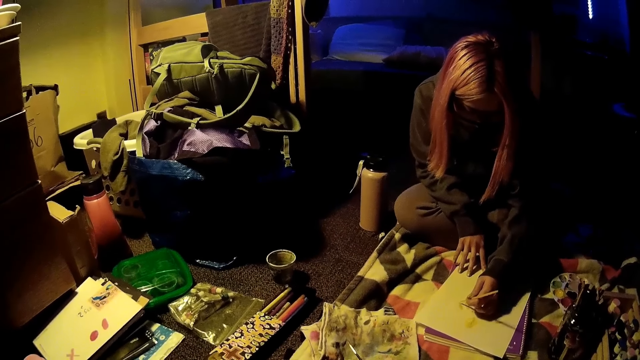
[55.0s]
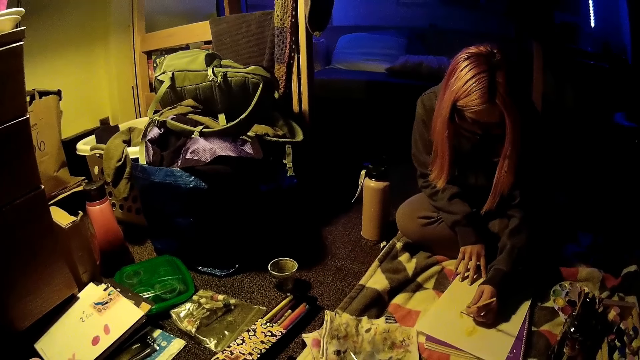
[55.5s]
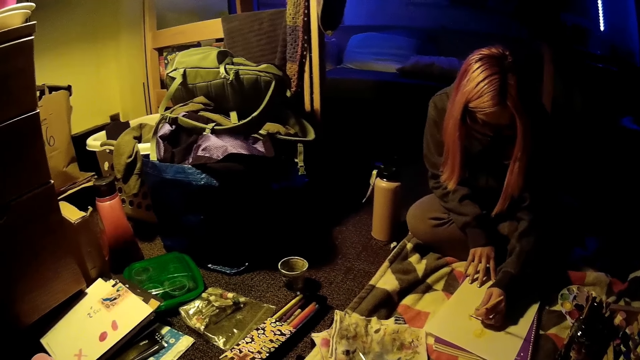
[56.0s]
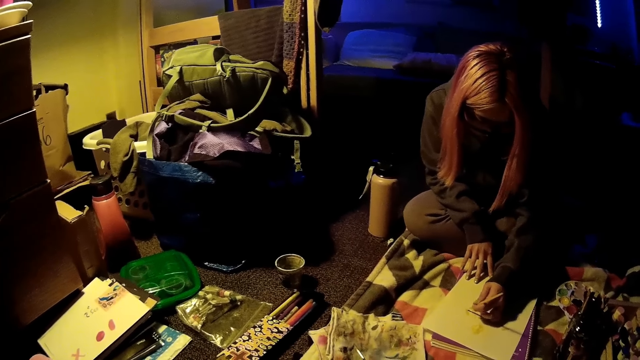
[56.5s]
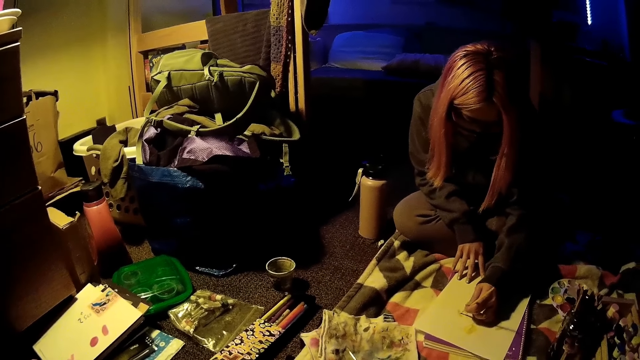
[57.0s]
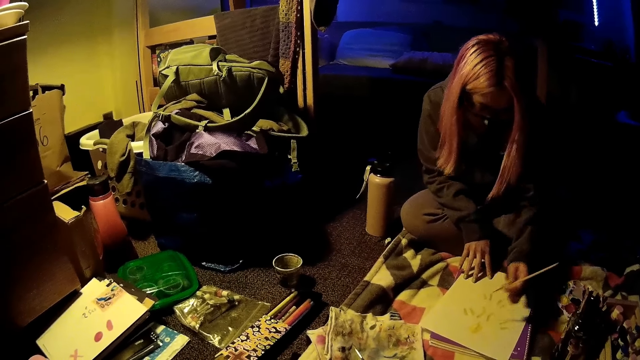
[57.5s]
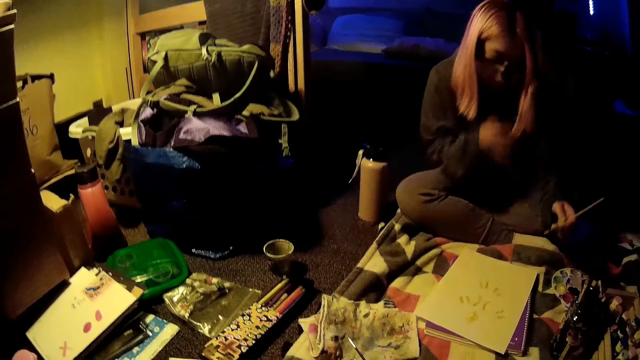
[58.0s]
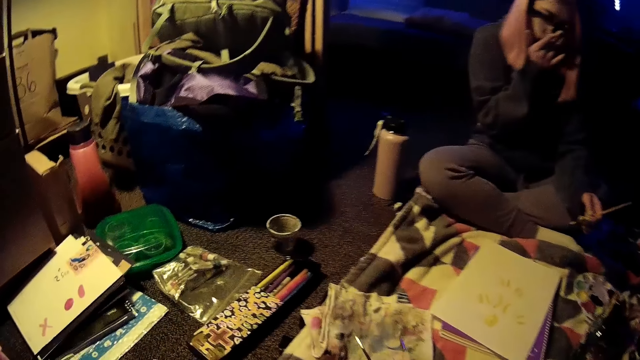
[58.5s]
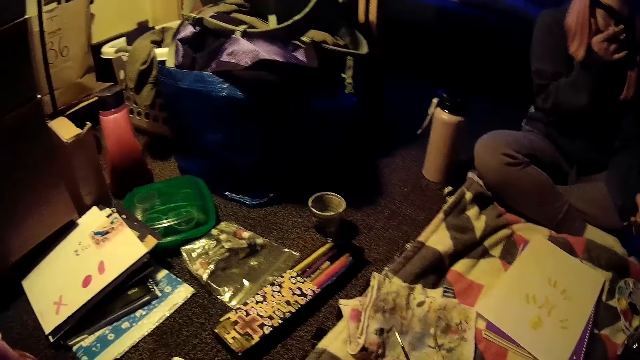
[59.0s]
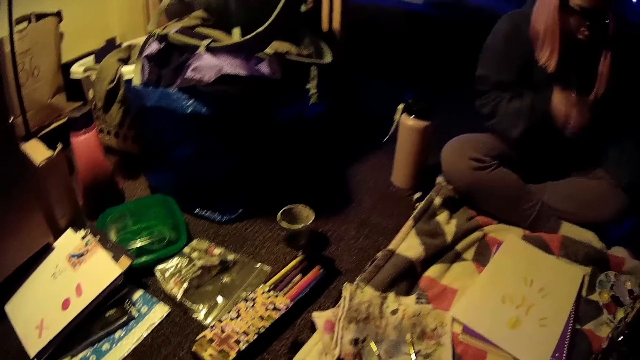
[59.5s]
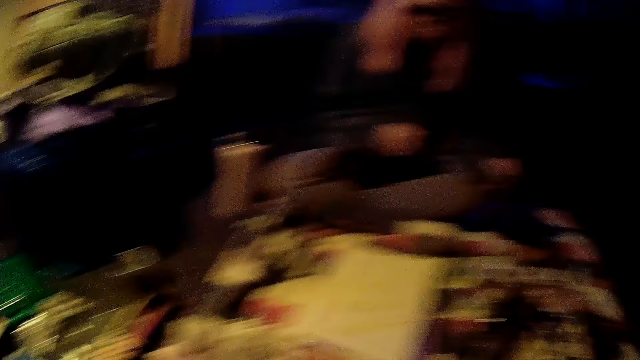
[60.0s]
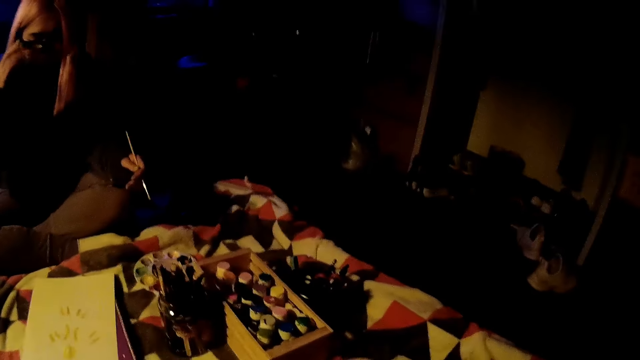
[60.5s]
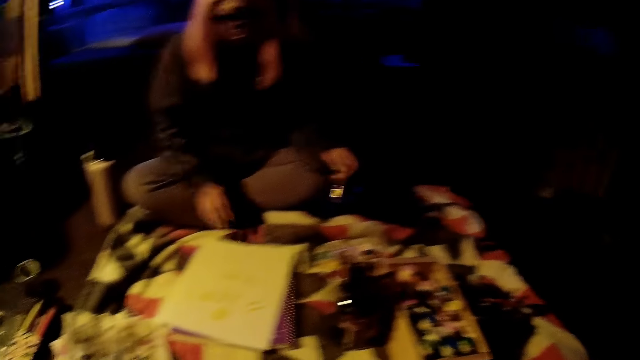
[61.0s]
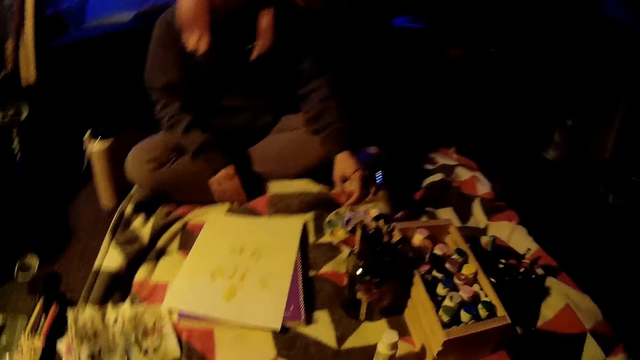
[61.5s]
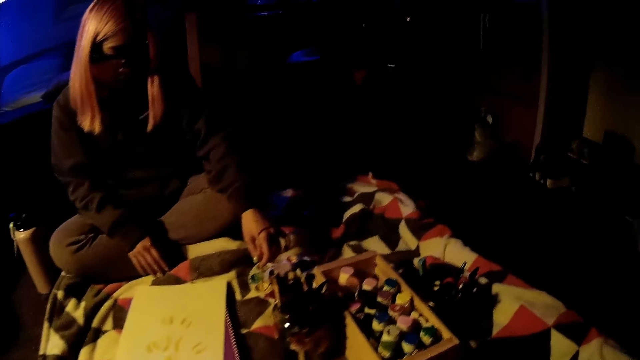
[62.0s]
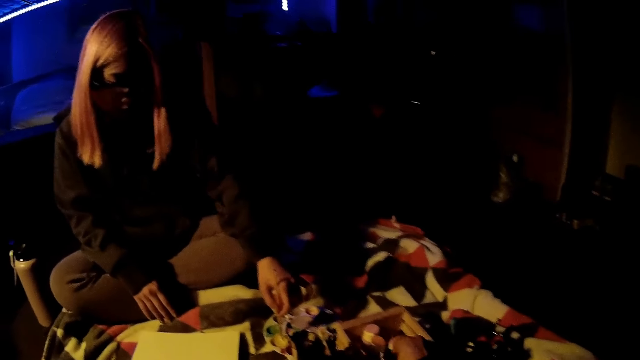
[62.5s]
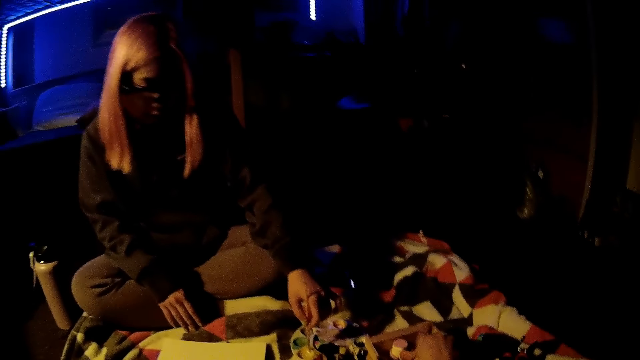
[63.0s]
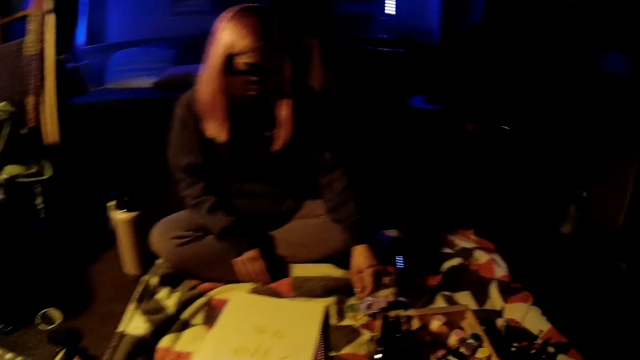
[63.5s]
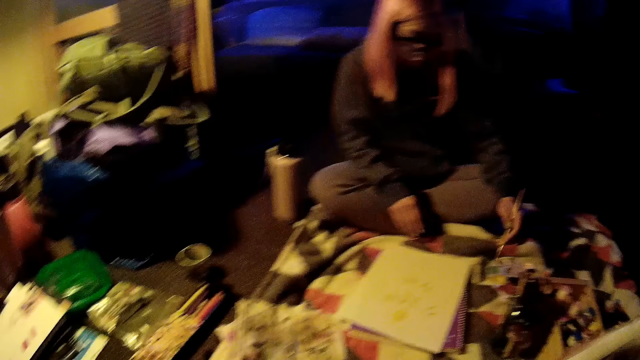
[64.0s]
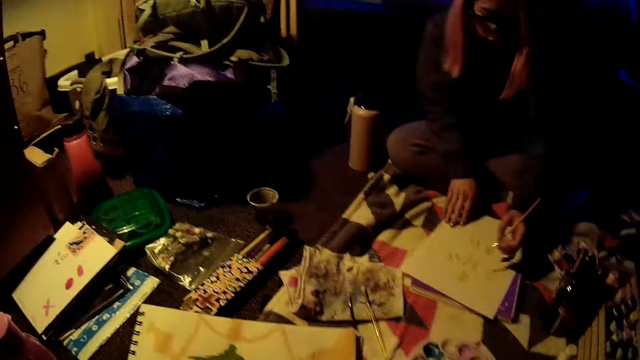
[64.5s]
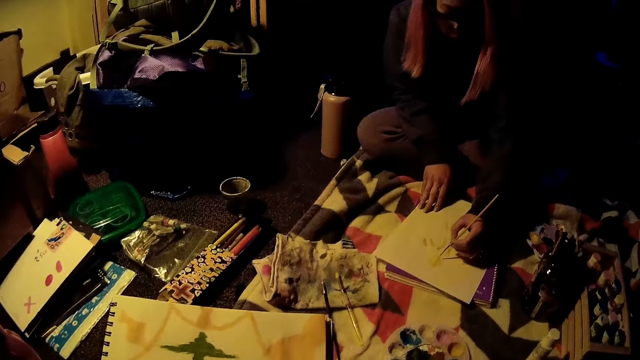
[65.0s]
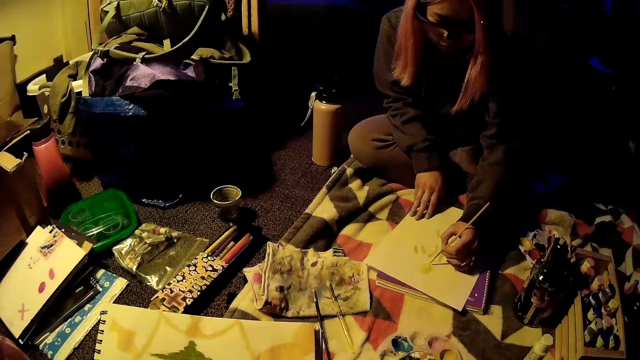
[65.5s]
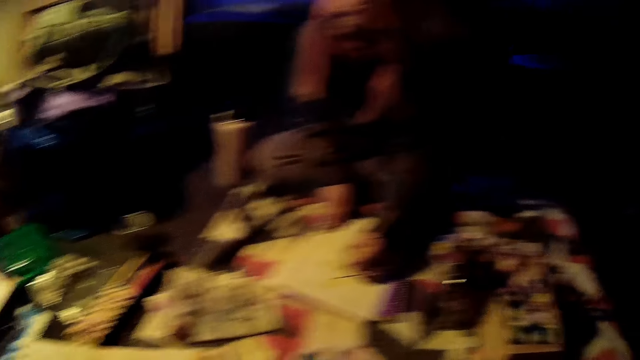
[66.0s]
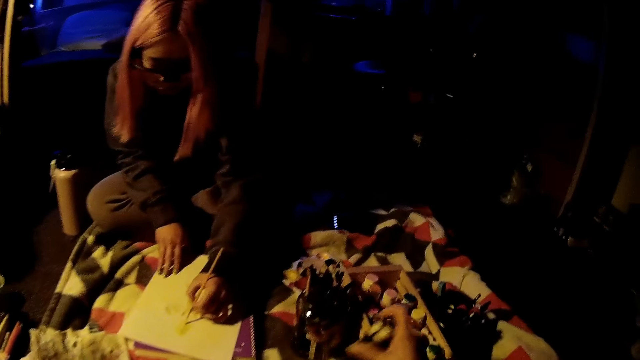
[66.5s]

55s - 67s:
A woman puts her left hand in her mouth. The camera wearer drops the paintbrush on the floor with her right hand. She picks up a brush from the floor with her right hand. She looks around. The woman inserts the brush into the paint with her left hand. The camera wearer picks up a container of paint from a rack with her right hand. The woman draws on the drawing sheet with the brush in her left hand.

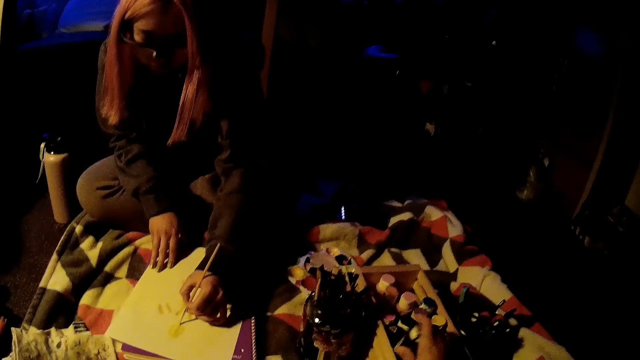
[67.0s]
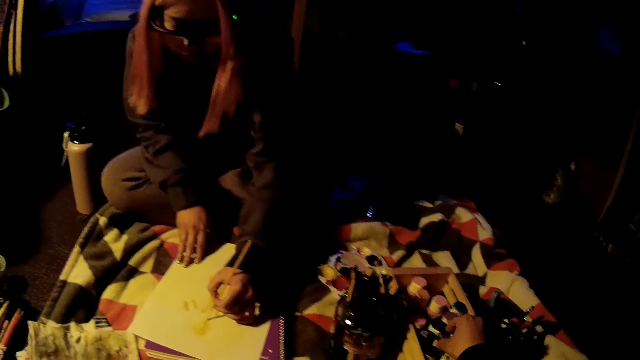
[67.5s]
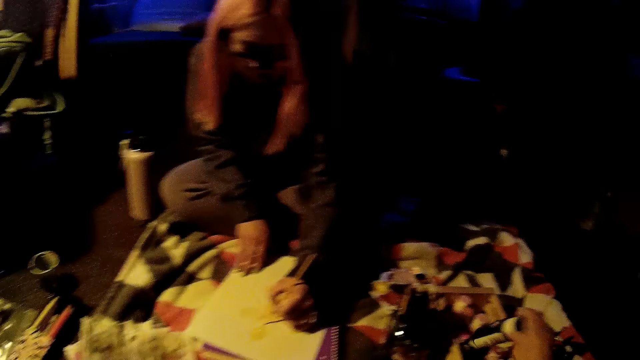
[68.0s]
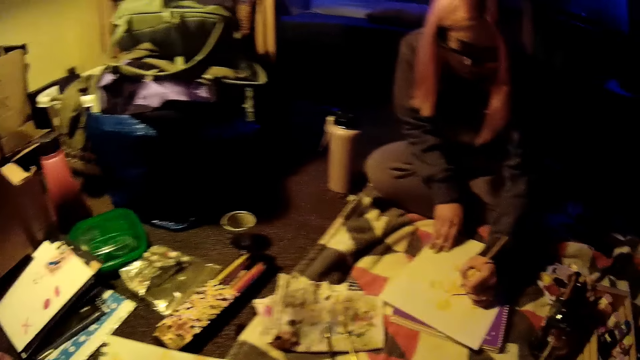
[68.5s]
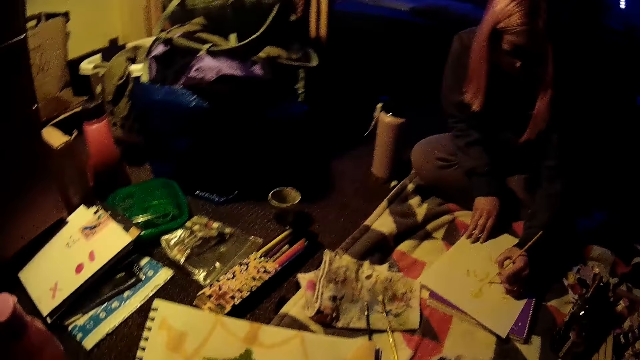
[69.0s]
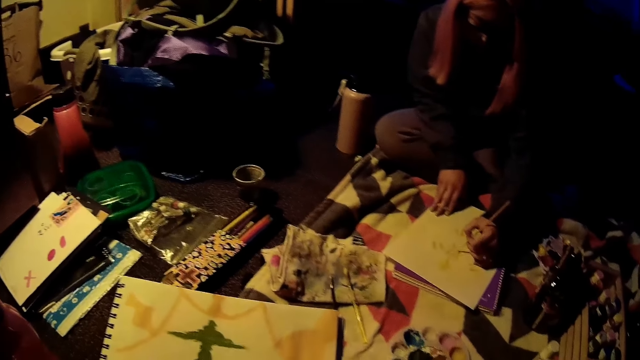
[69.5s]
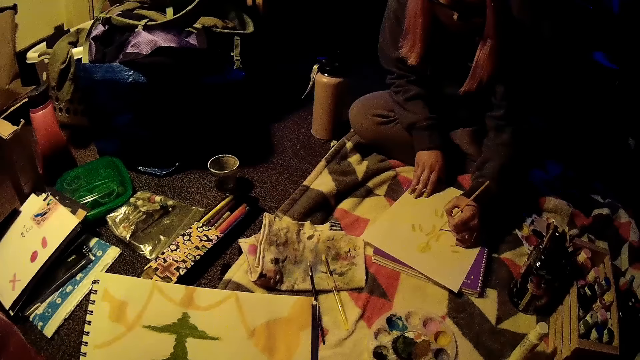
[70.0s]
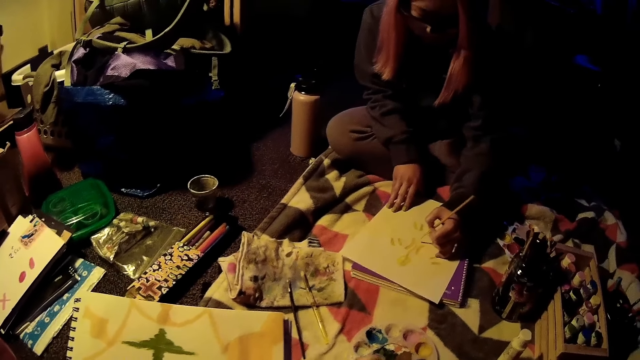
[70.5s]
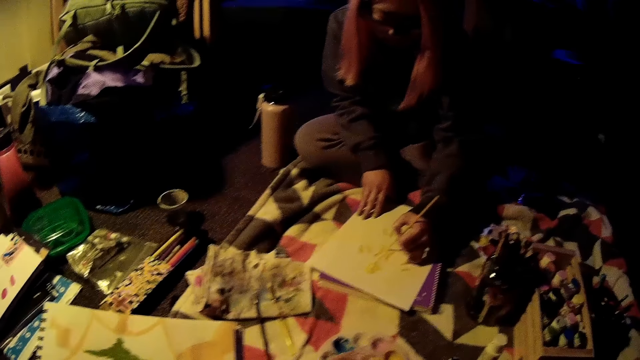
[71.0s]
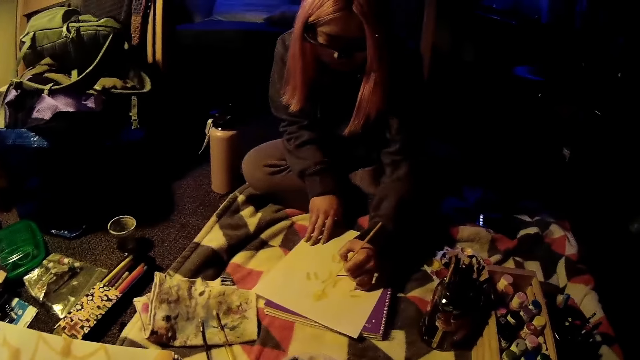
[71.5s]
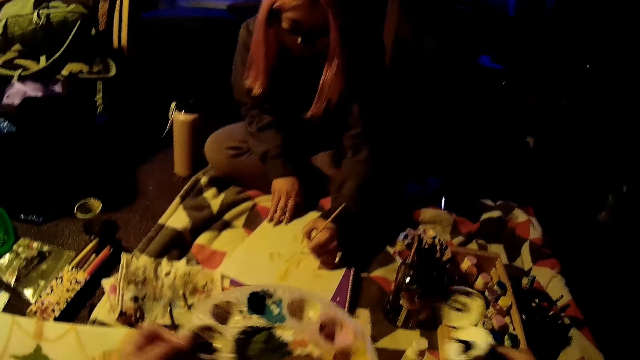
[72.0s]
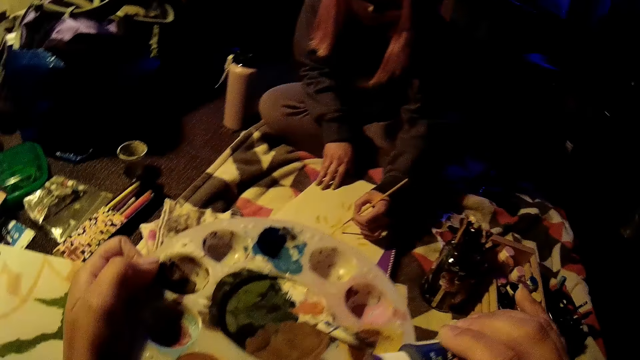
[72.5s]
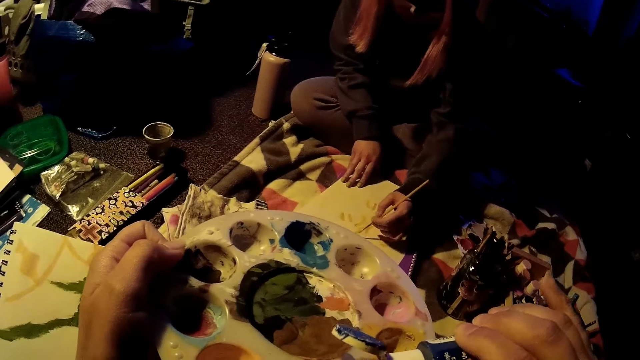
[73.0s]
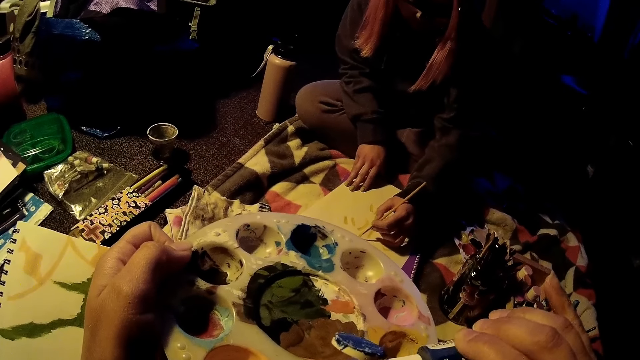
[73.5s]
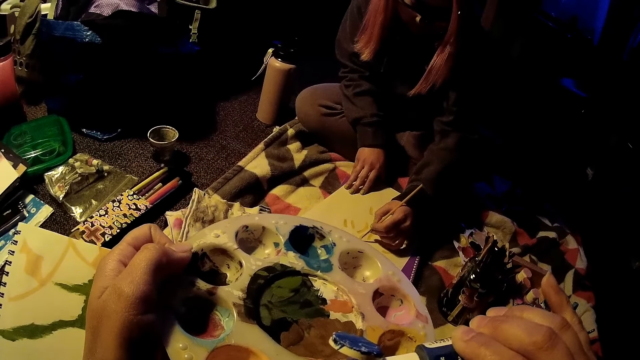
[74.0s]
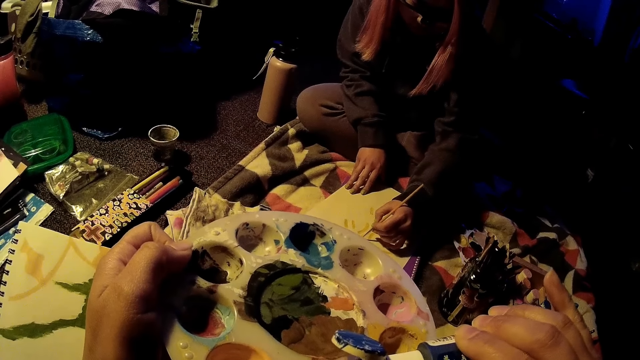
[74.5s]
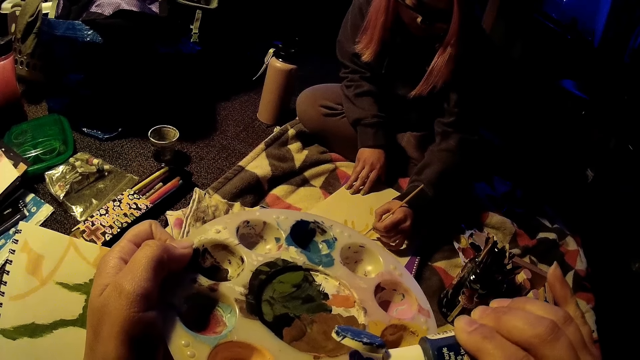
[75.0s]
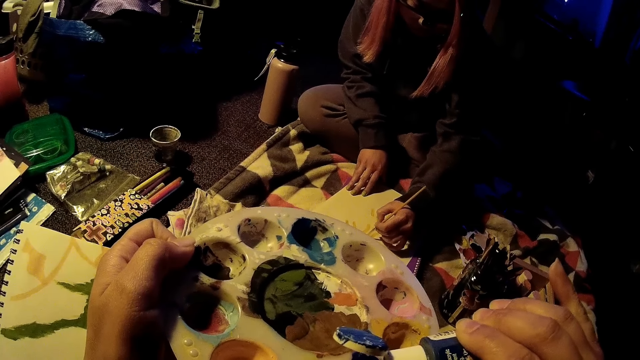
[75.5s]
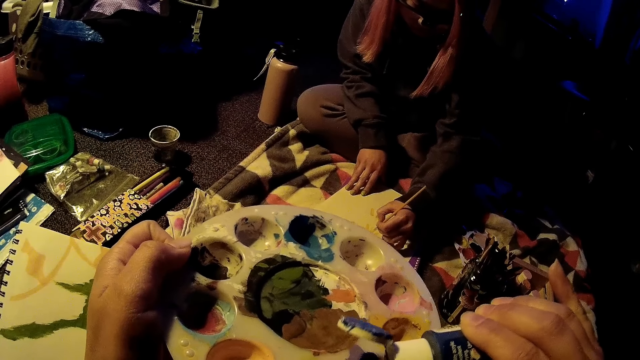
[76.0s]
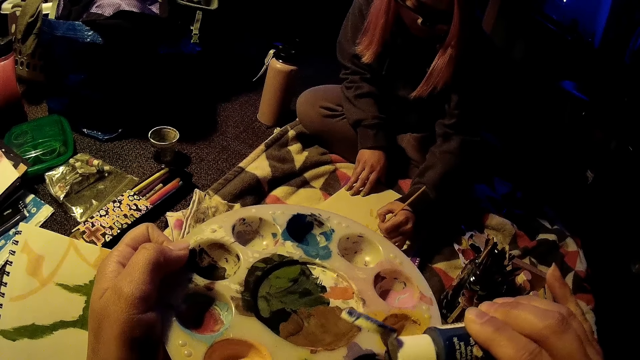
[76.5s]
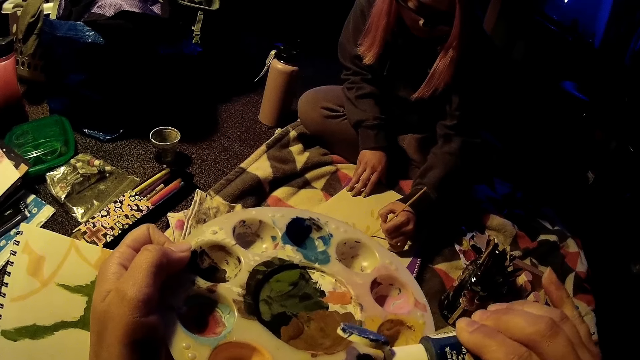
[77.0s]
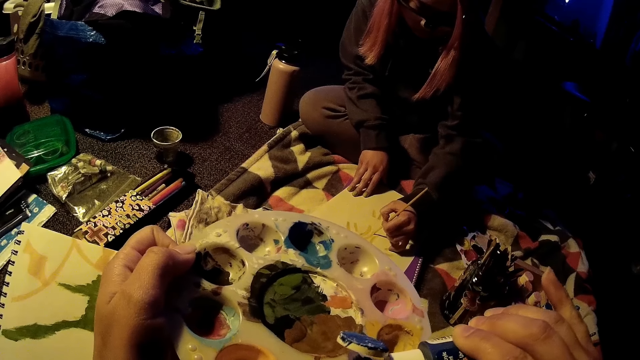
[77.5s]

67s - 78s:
The camera wearer drops the container of paint from the rack with her right hand. She picks up a container of paint from the rack with her right hand. She picks up a paint palette or paint rack from the floor with her left hand. She pours paint from the container of paint in her right hand to the paint palette in her left hand.
